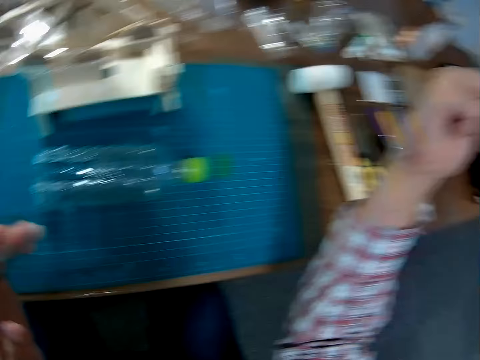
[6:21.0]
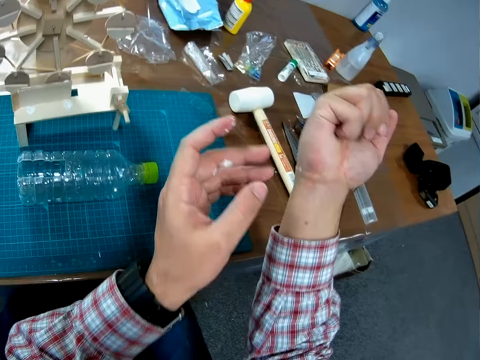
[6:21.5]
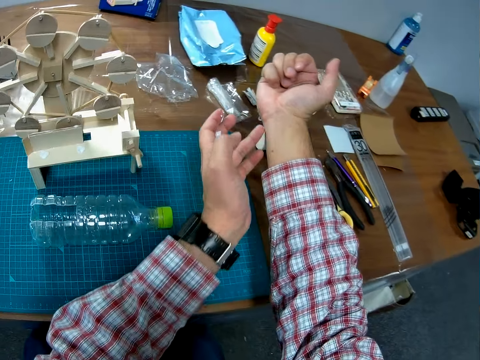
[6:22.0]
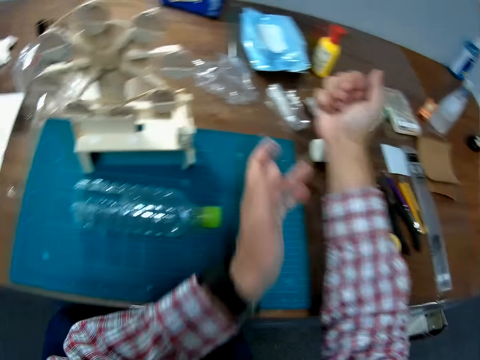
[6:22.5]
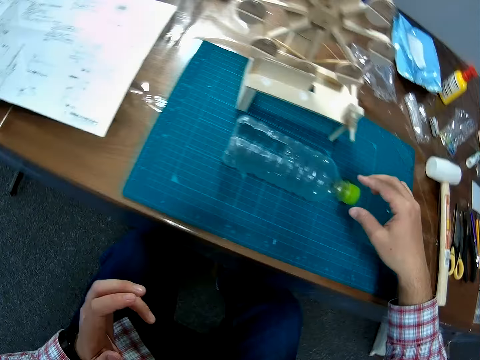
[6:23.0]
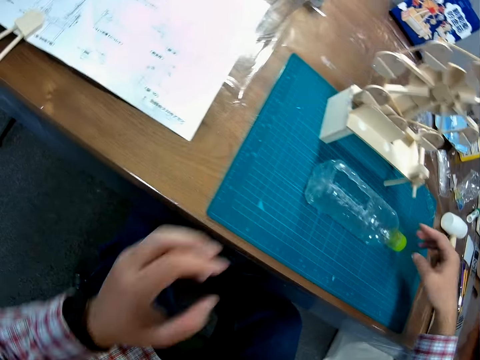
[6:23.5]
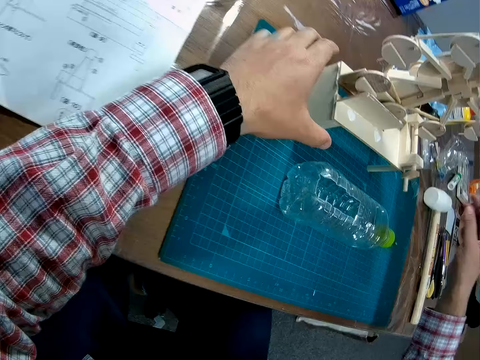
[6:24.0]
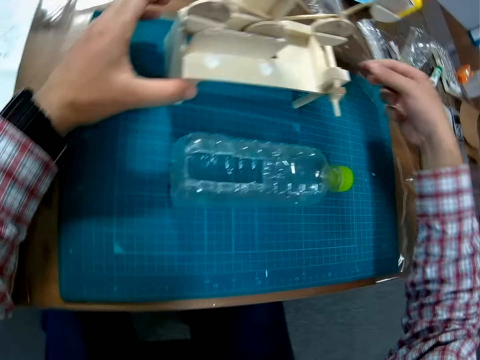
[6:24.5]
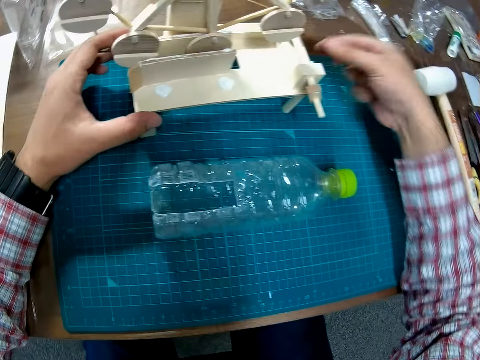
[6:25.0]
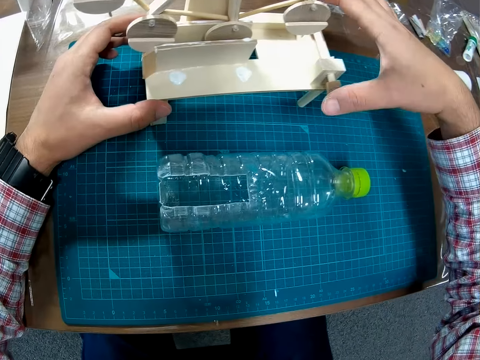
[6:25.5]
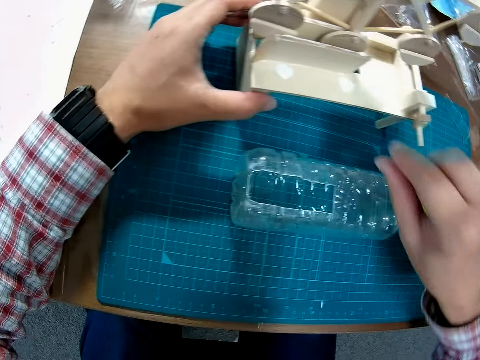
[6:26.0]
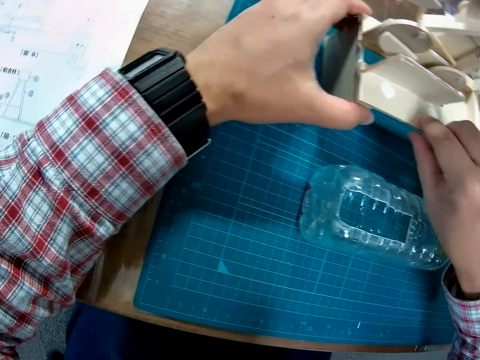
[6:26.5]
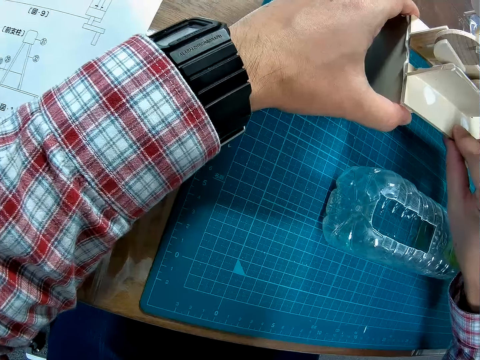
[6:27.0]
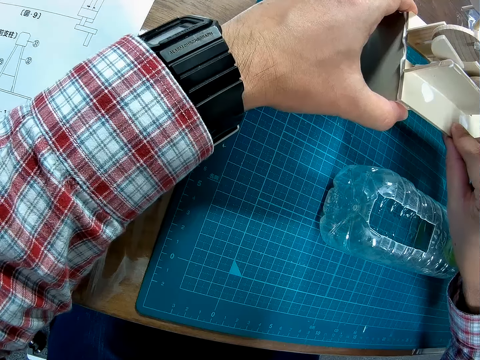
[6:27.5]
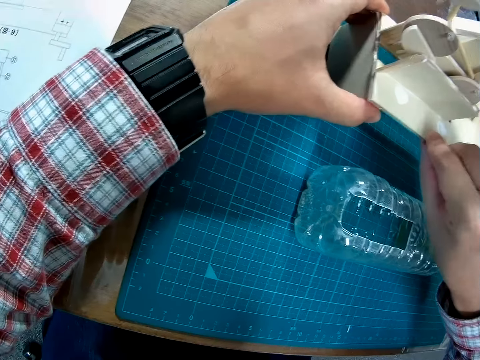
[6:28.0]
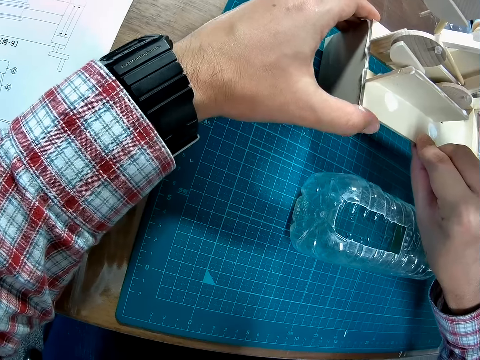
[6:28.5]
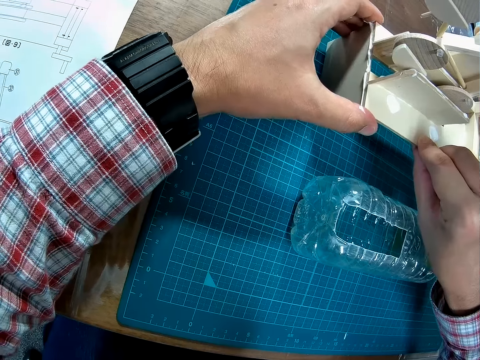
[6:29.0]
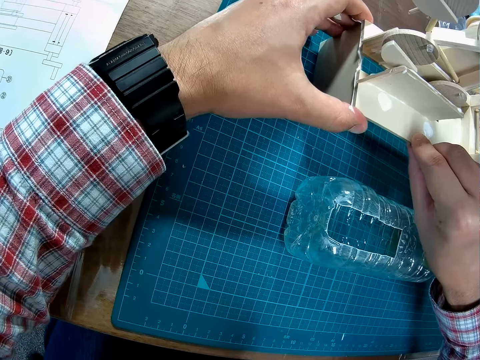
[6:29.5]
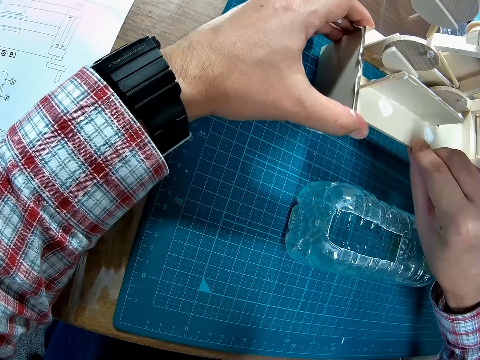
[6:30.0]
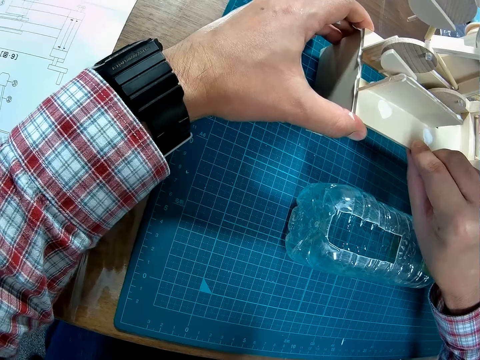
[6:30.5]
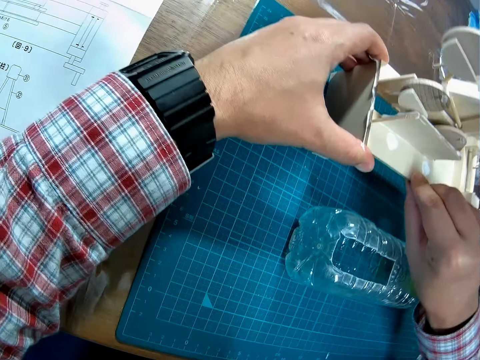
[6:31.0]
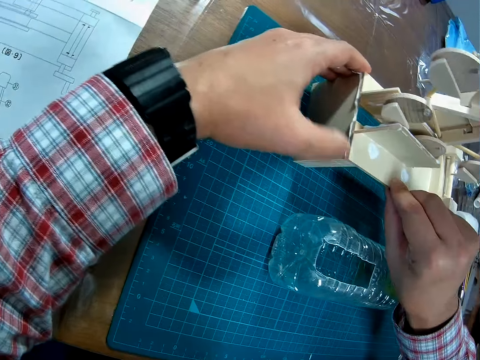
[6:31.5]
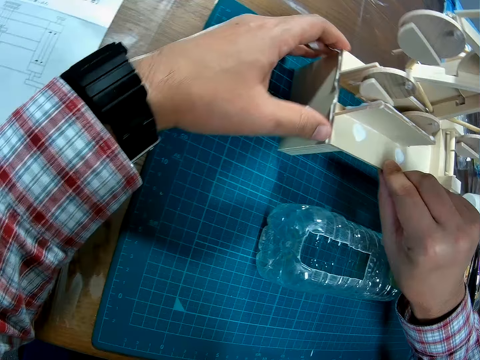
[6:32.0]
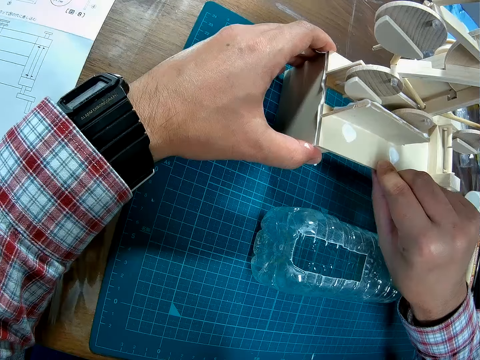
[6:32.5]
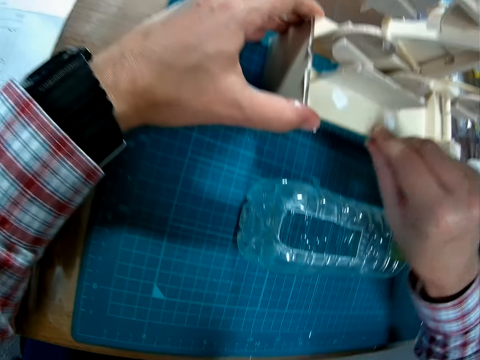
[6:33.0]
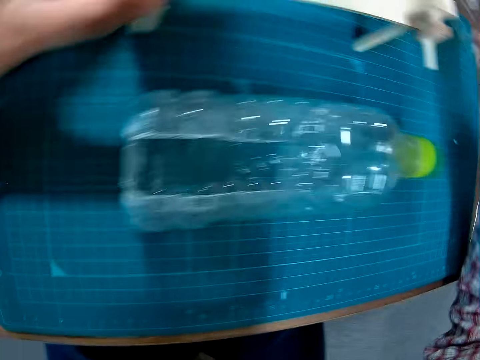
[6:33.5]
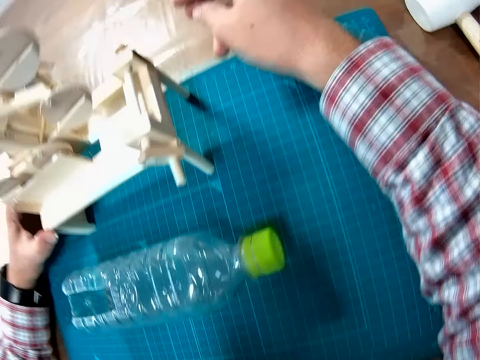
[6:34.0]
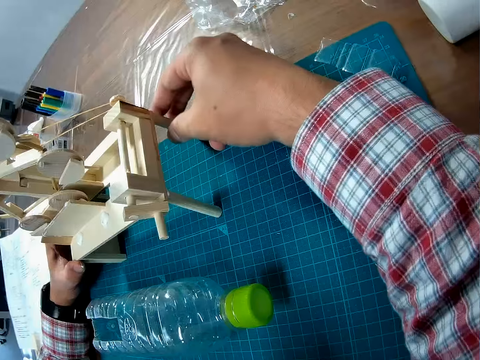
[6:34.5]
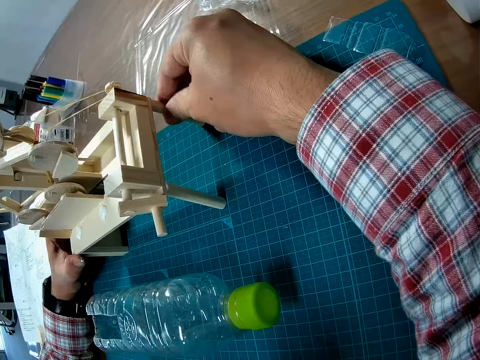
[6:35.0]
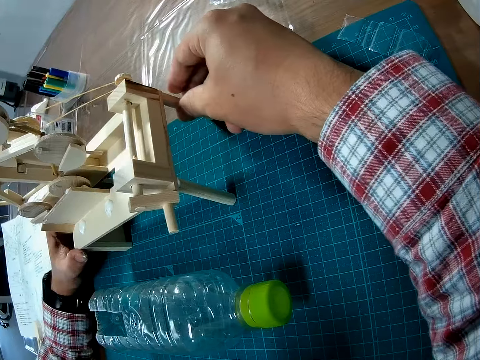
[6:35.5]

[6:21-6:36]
The camera wearer cleans glue off his right hand. He holds the assembled piece. He steadies the assembled pieces.

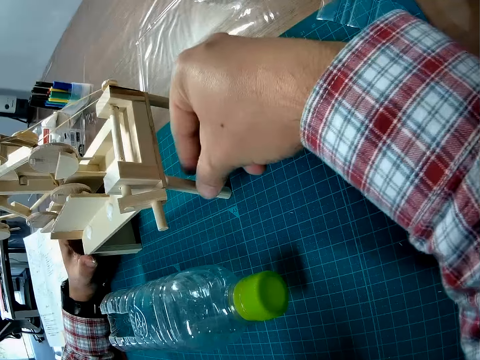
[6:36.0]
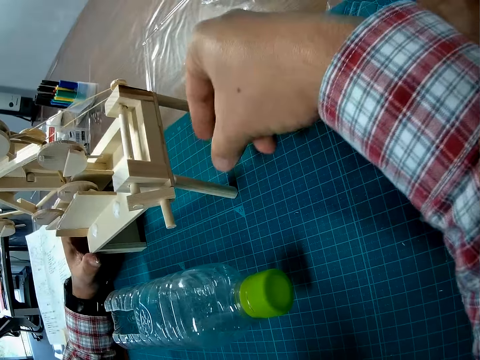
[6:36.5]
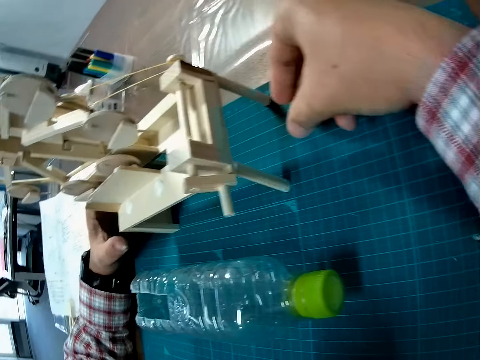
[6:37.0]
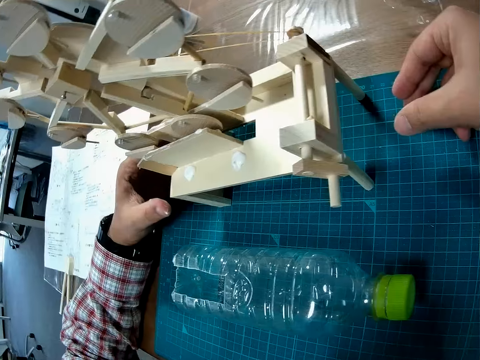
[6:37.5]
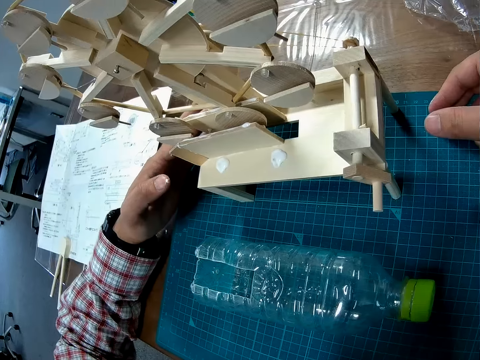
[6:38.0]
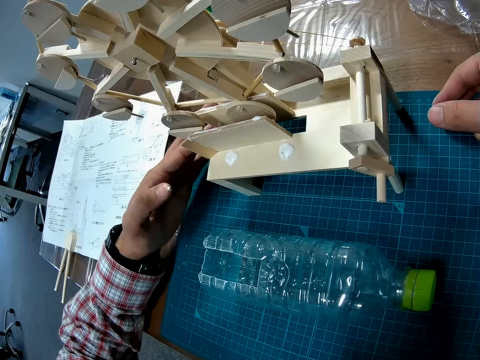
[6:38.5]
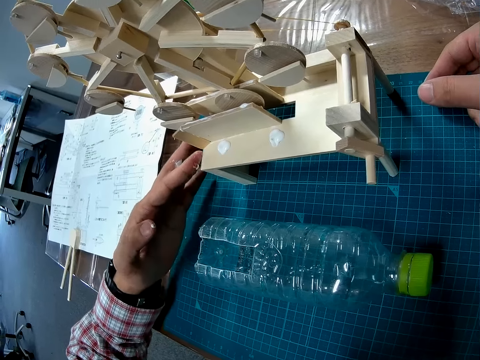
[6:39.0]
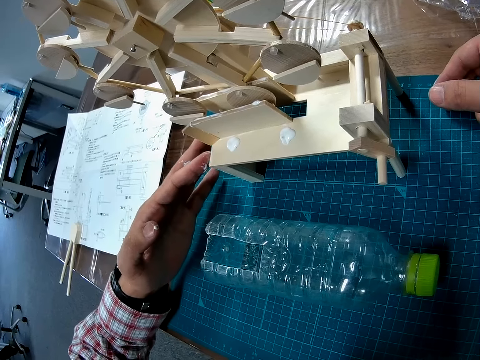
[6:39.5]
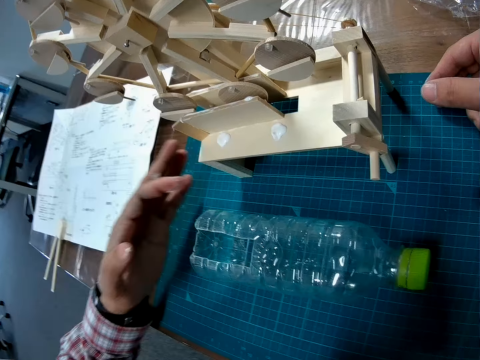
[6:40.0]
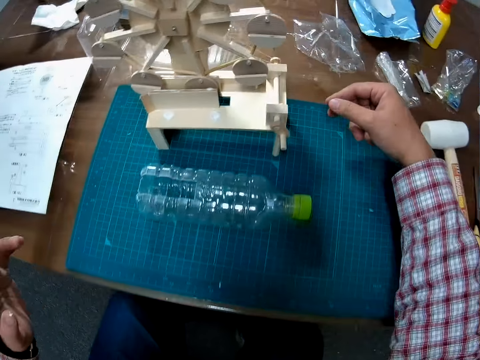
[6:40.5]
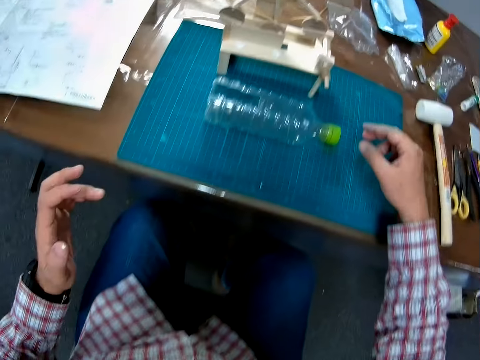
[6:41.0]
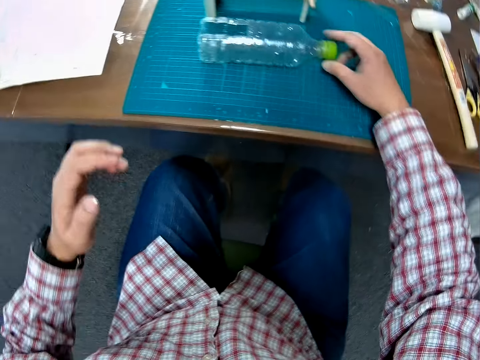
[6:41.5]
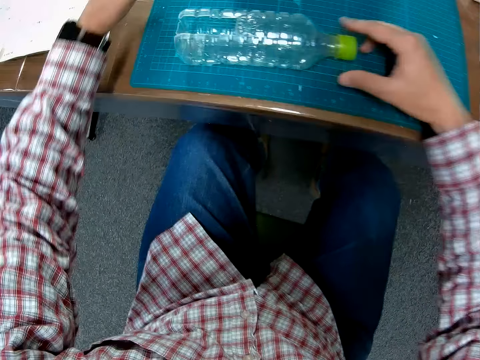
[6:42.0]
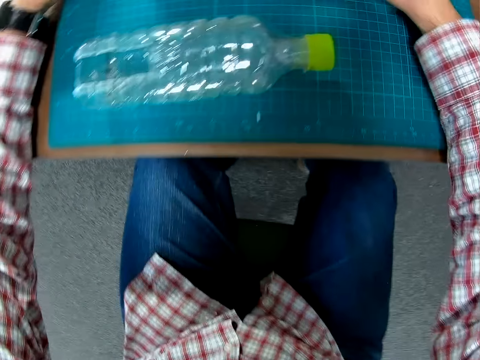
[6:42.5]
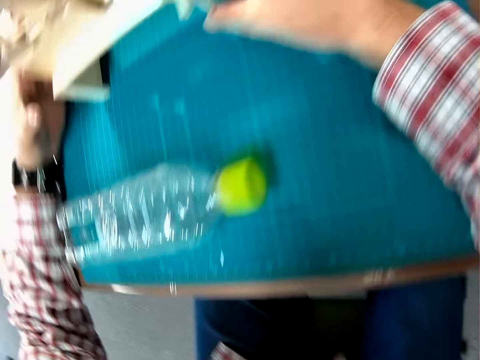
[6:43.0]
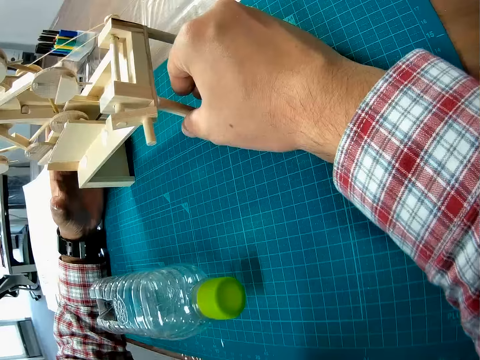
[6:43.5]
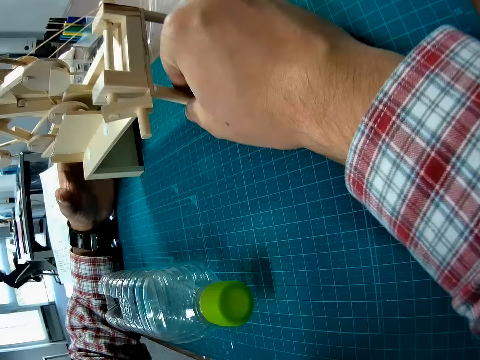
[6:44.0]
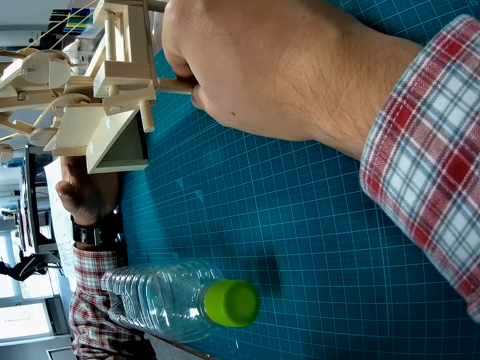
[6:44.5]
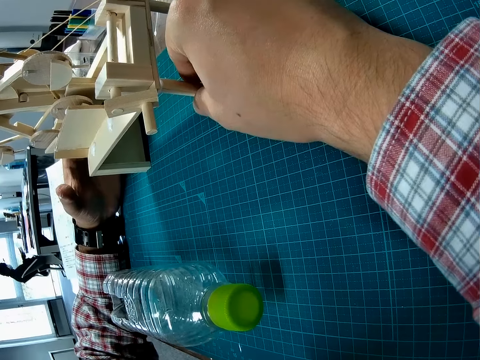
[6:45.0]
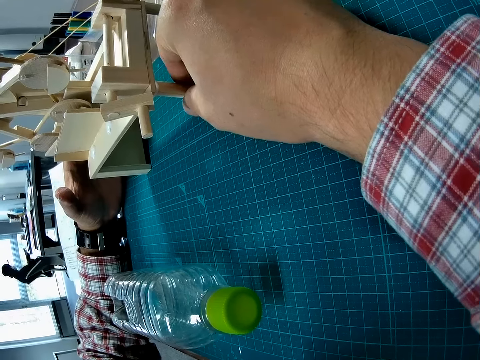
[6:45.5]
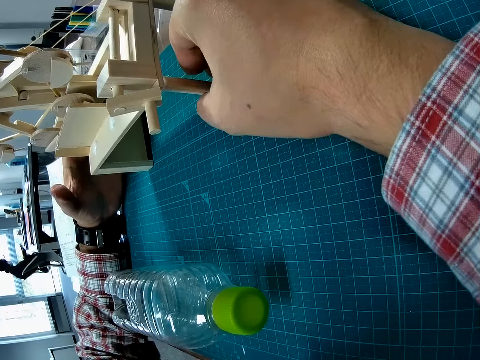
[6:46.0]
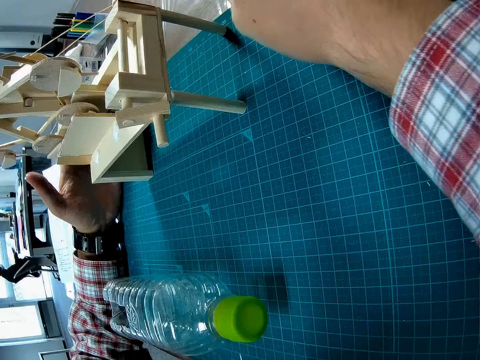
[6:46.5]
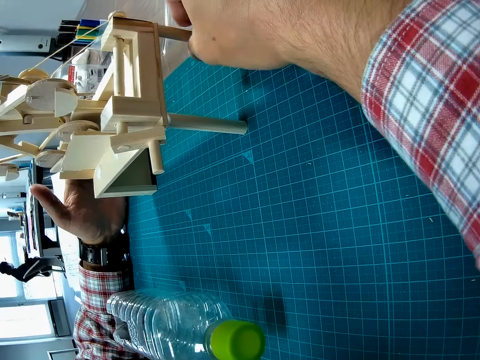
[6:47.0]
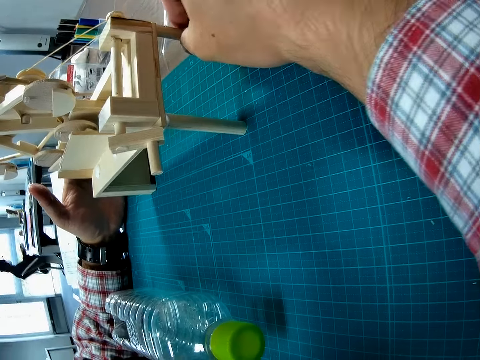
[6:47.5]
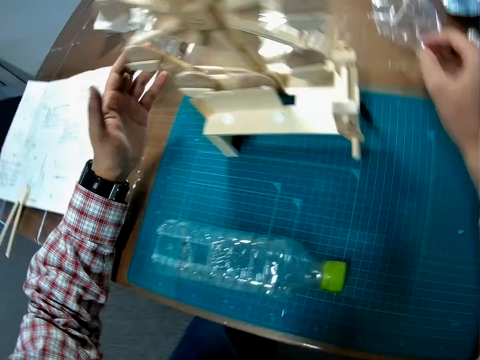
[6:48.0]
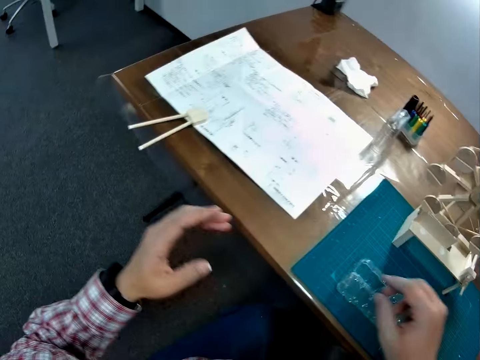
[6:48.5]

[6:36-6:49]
The camera wearer moves the bottle. They steady the assembled pieces. They touch the model craft wood.
